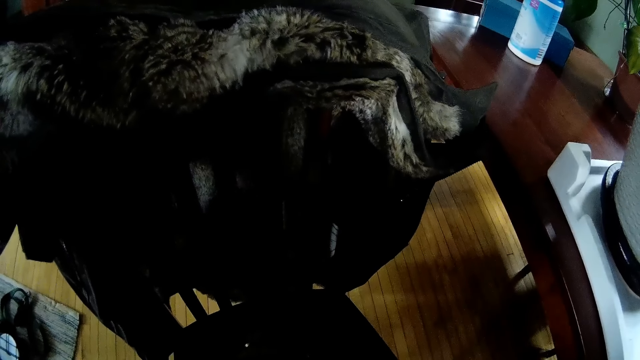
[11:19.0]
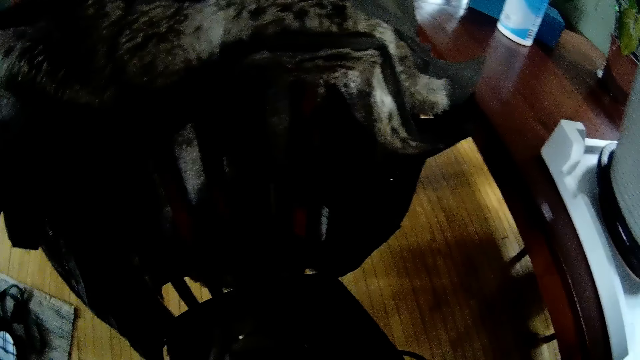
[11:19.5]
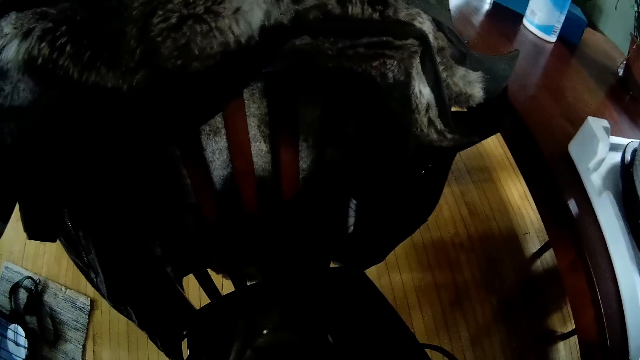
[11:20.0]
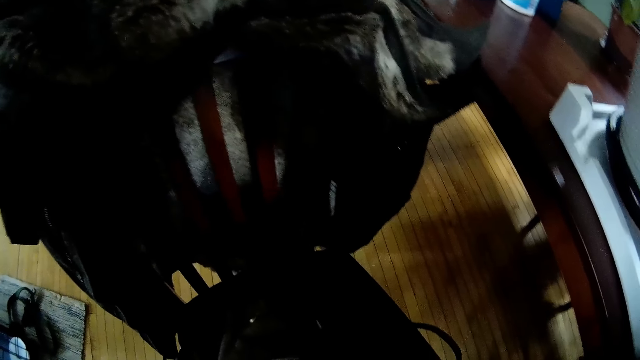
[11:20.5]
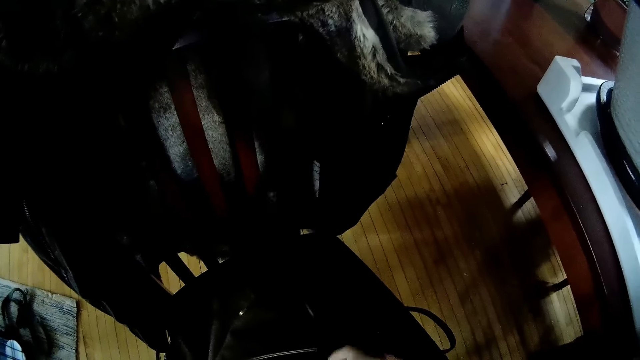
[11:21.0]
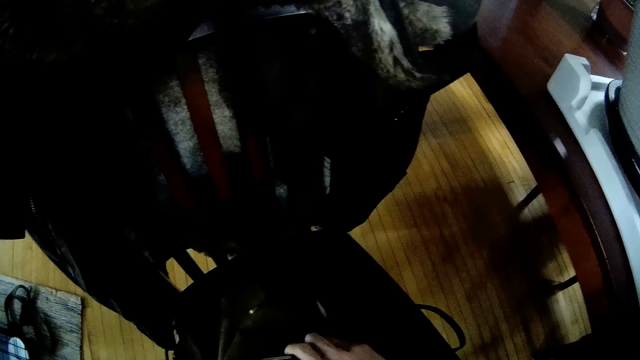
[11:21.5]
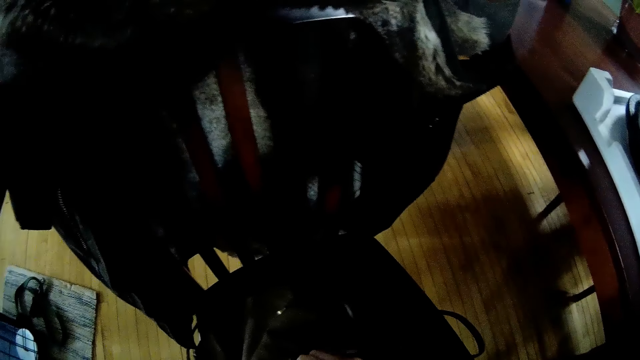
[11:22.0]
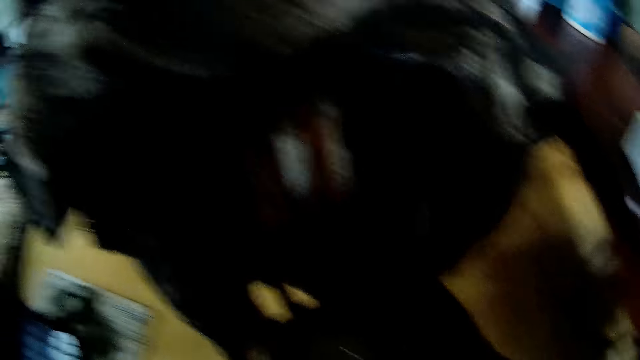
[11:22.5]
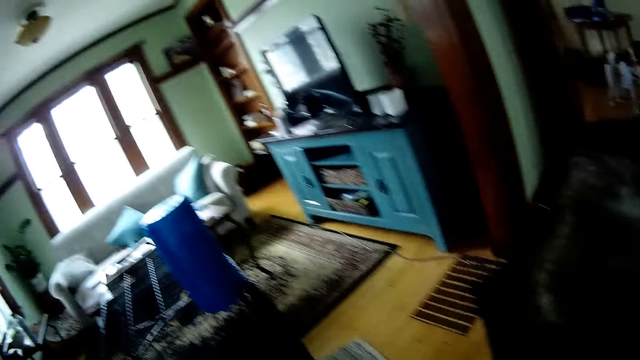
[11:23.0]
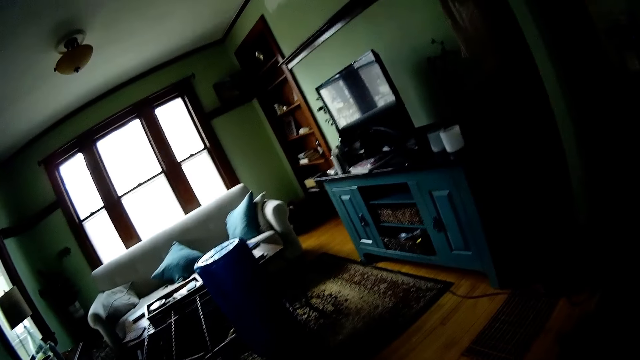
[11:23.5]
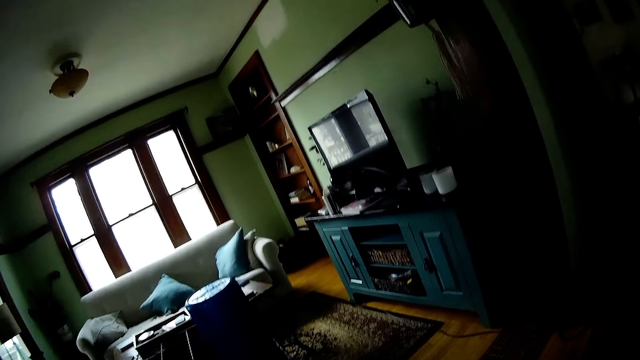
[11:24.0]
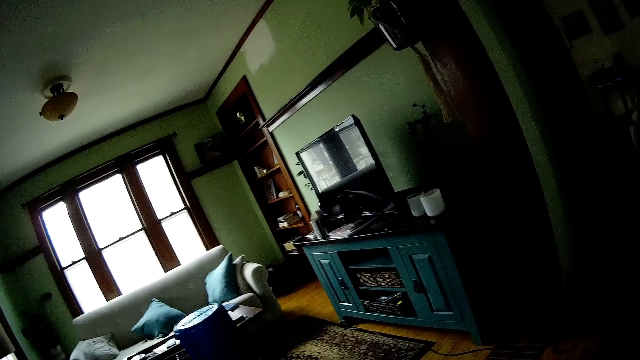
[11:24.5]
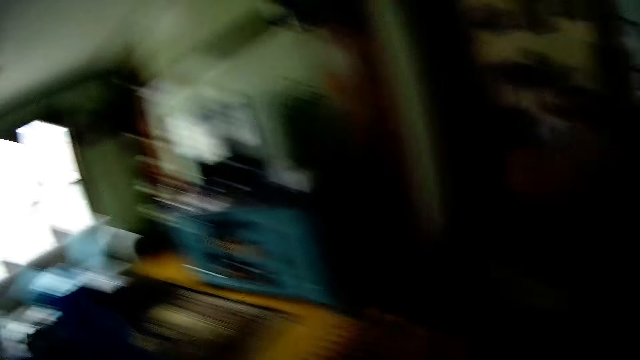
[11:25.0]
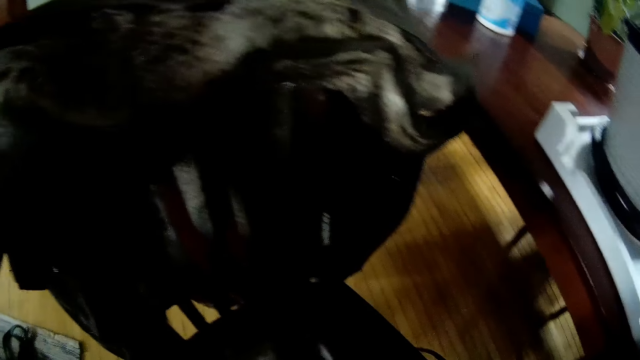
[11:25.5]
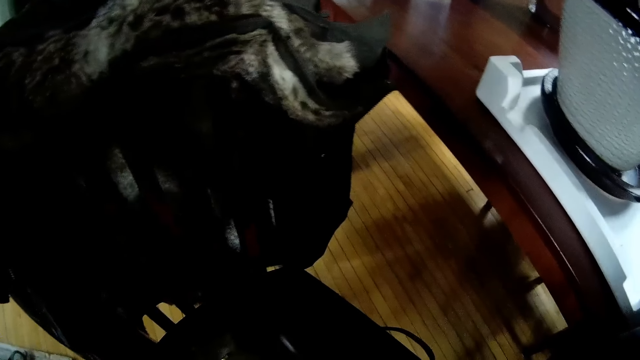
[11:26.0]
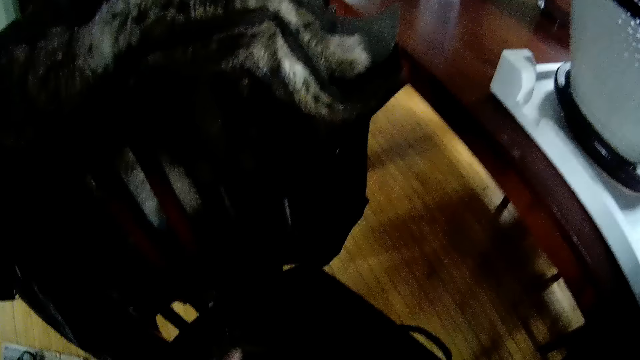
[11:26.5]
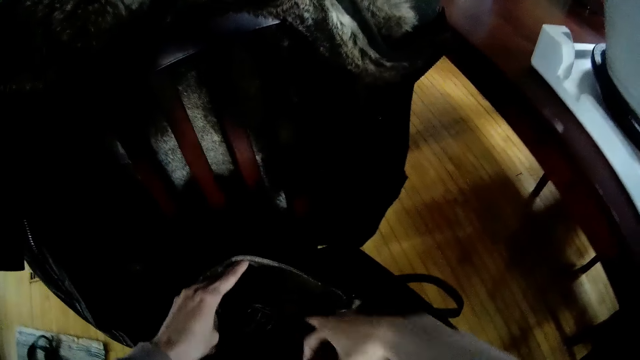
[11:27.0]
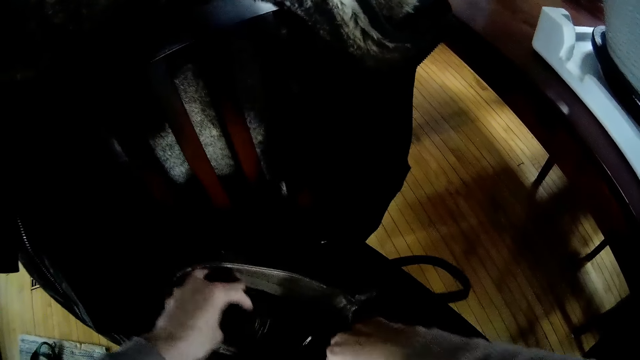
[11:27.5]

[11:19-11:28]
The camera wearer looks around.

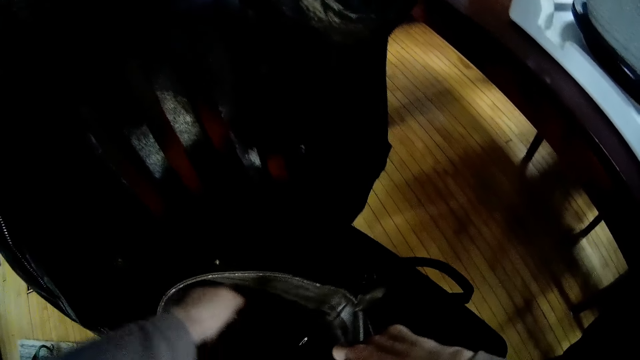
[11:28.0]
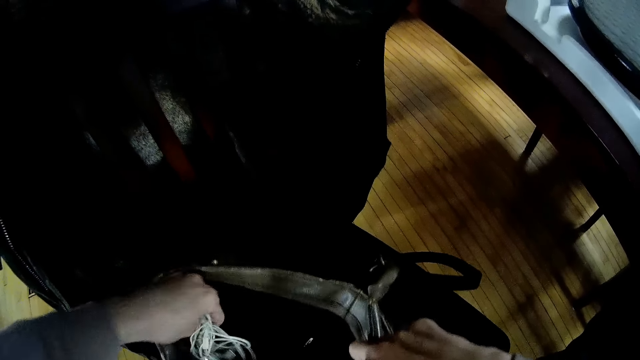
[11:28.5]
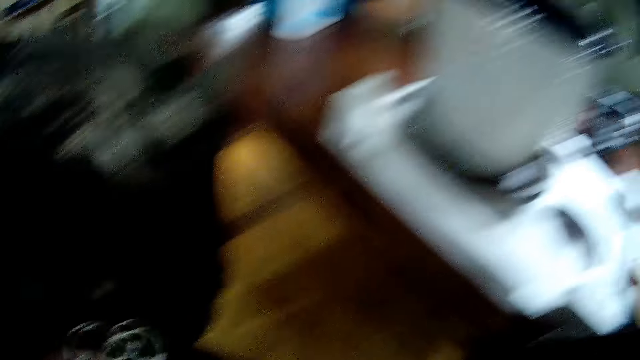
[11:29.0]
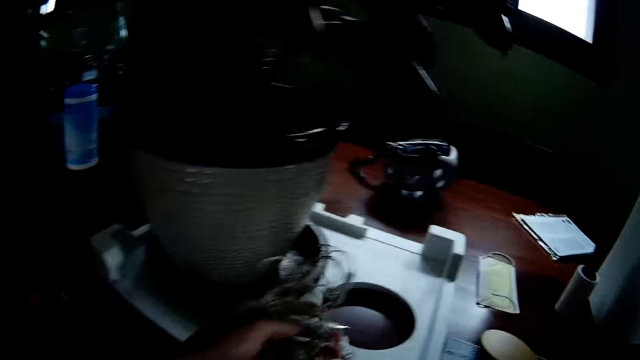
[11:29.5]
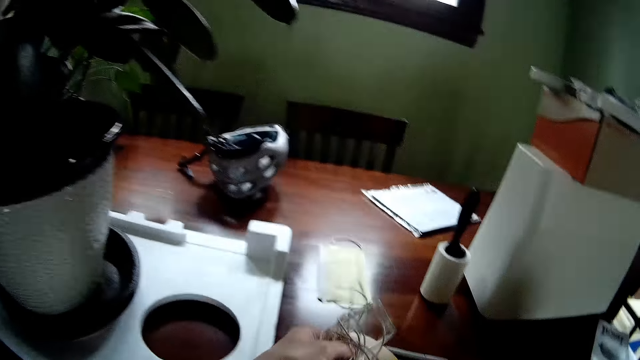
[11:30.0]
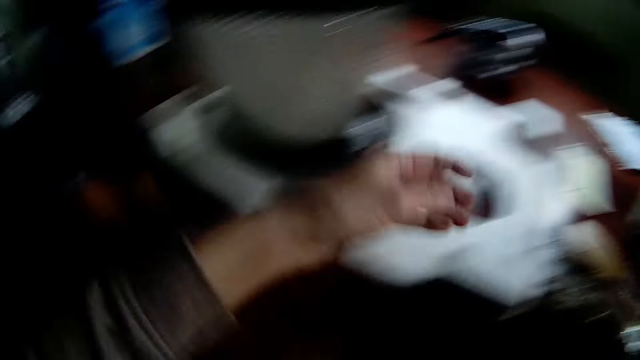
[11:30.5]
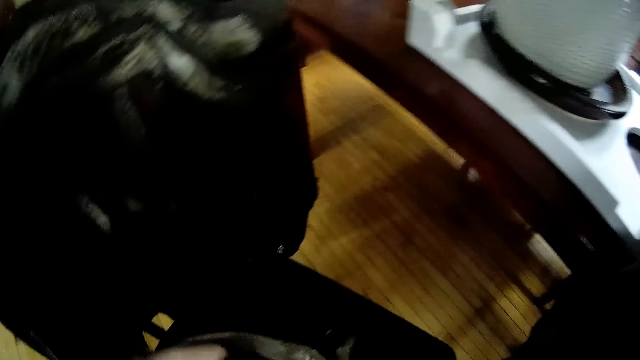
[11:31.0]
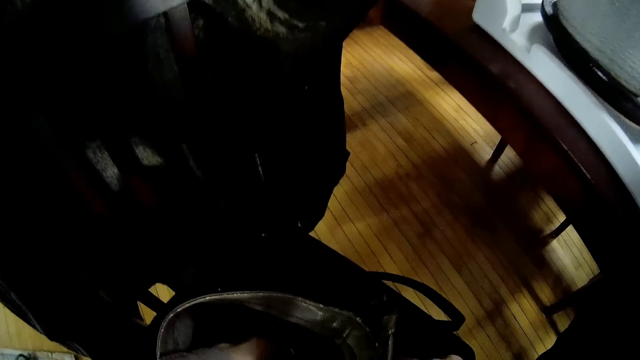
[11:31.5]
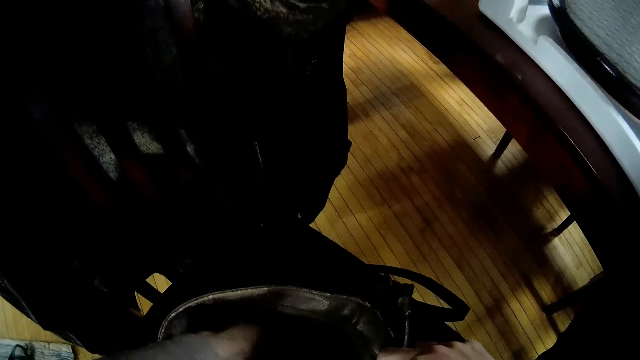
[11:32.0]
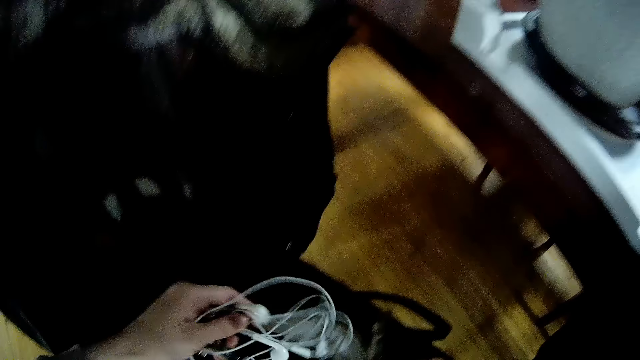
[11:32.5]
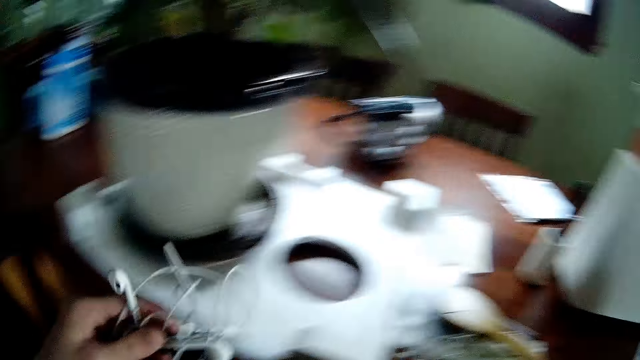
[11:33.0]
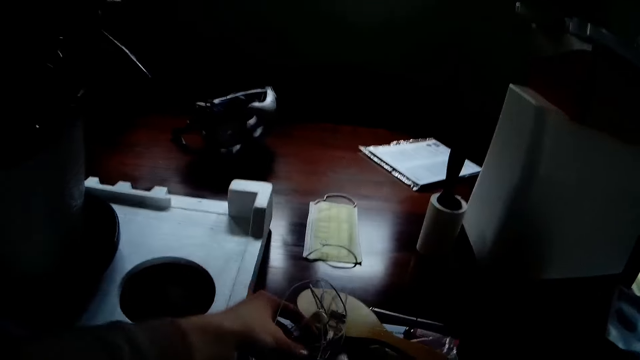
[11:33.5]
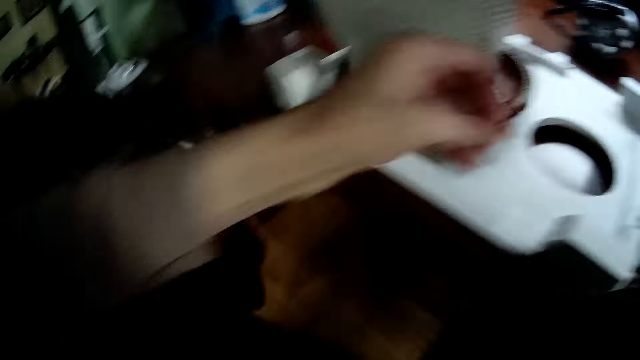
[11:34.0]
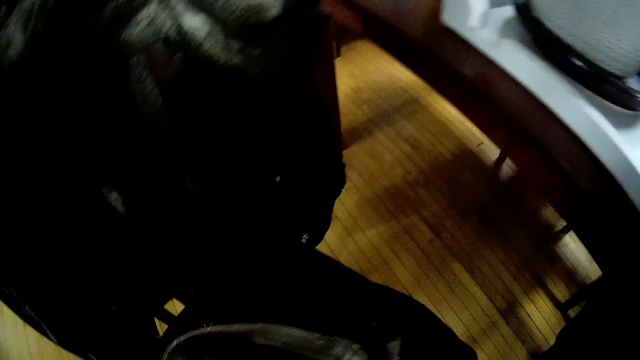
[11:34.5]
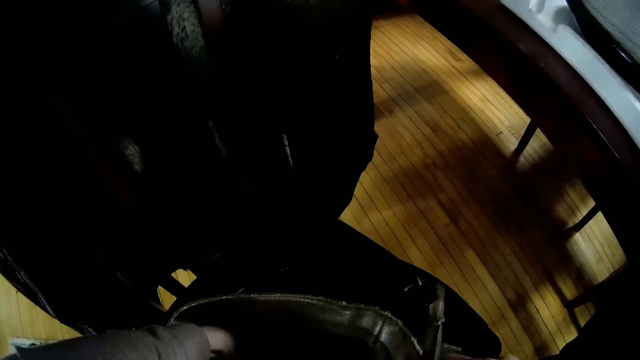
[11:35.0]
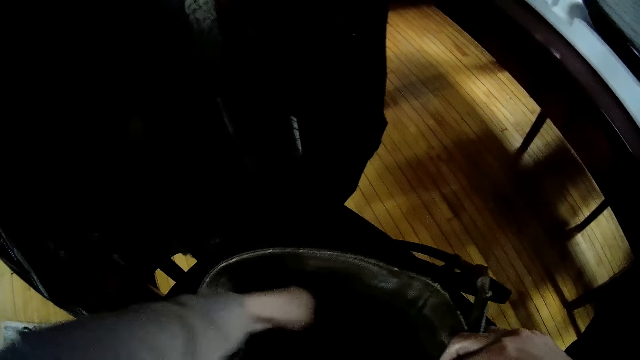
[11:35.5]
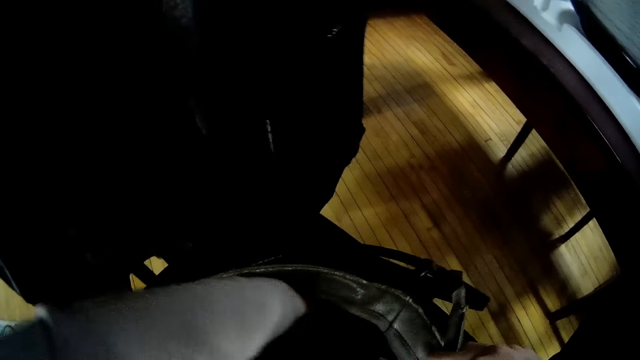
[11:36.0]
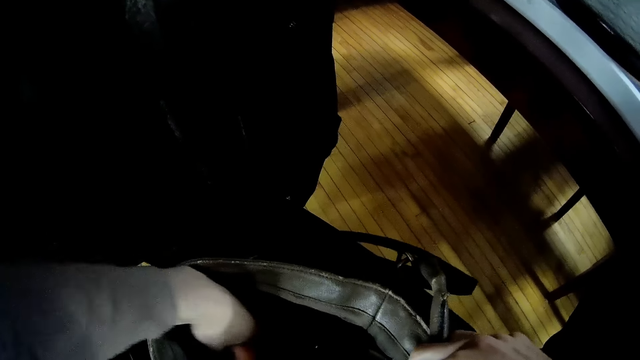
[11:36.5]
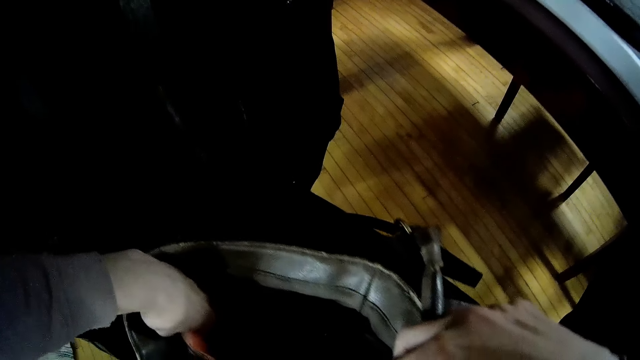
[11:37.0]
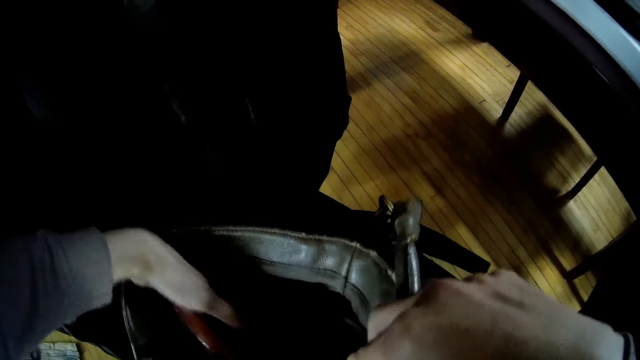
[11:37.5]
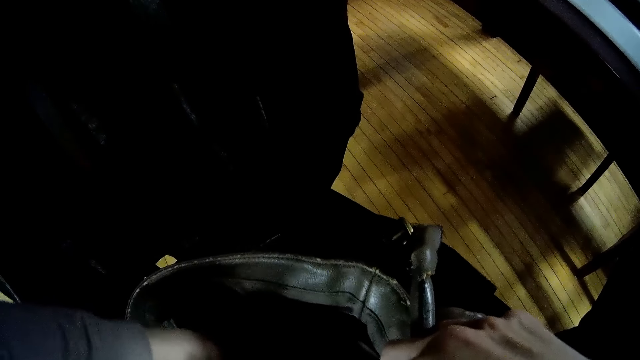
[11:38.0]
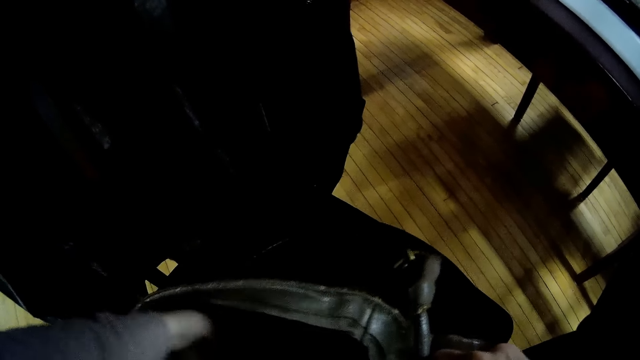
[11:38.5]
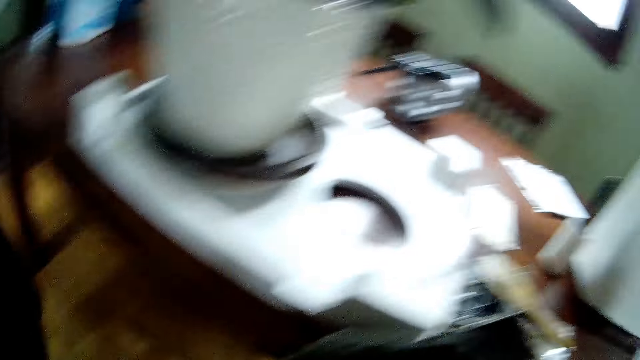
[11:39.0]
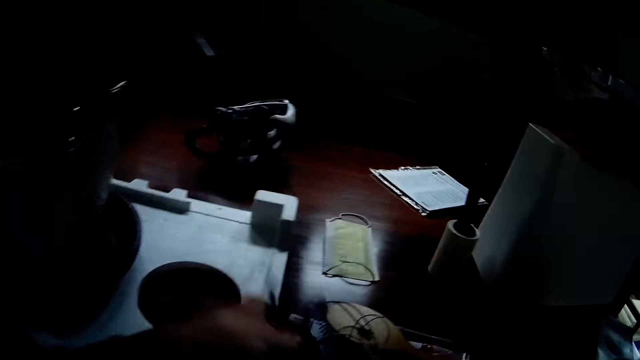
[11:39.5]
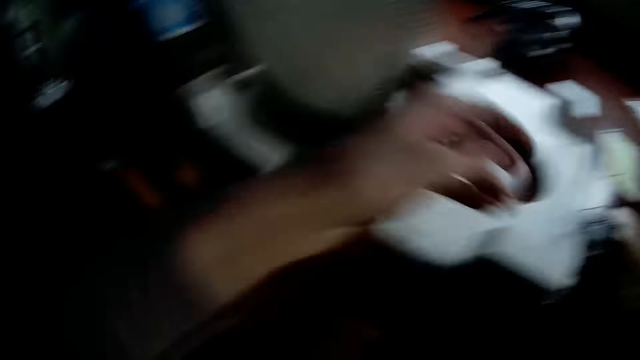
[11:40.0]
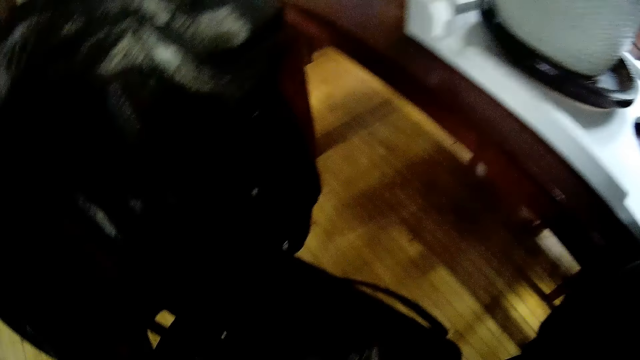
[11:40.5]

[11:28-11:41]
The camera wearer brings out an earpiece or earphone from the bag with her left hand. She puts the earphone on the table. She drops a plastic bag on the table. She inserts a hand in the handbag. She searches the bag. She brings out an earpiece from the bag with her left hand. She drops the earpiece on the table. She searches the bag. She inserts a hand in the handbag. She drops a pen or tripod on the table with her left hand.
